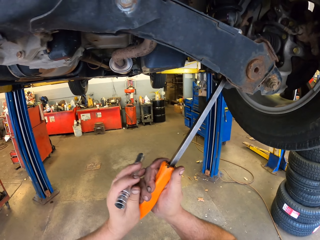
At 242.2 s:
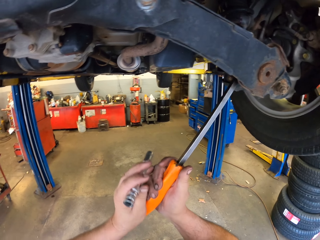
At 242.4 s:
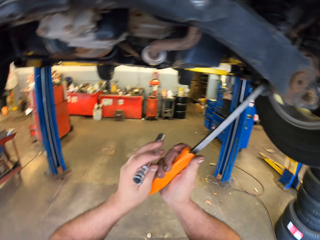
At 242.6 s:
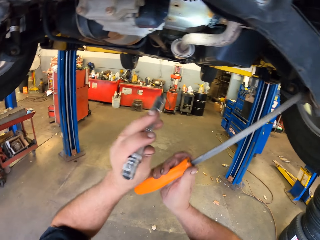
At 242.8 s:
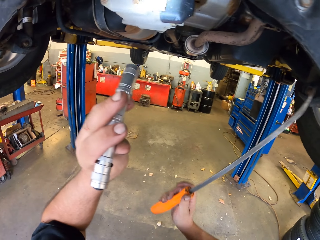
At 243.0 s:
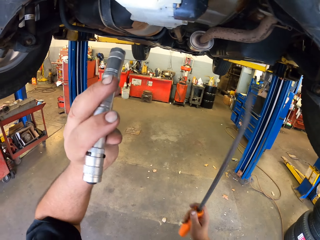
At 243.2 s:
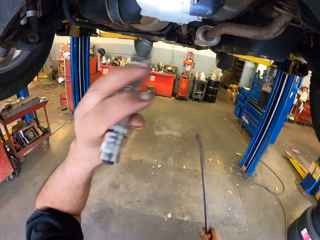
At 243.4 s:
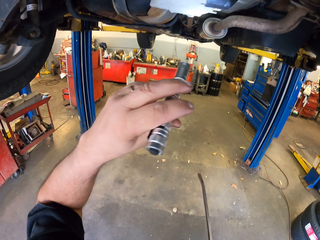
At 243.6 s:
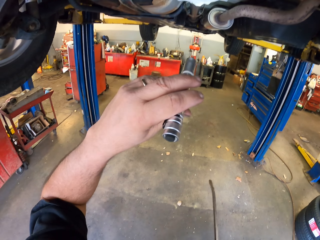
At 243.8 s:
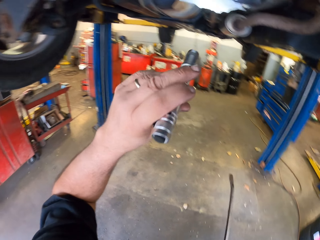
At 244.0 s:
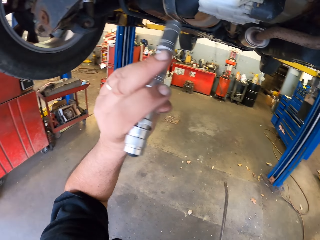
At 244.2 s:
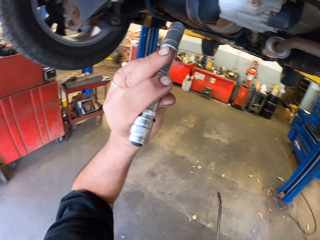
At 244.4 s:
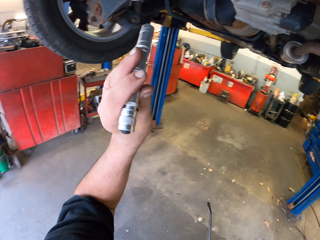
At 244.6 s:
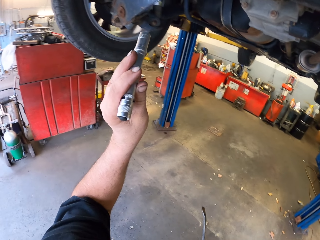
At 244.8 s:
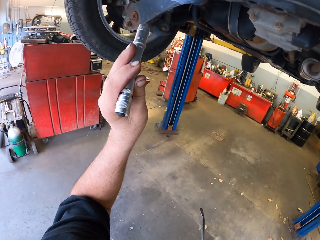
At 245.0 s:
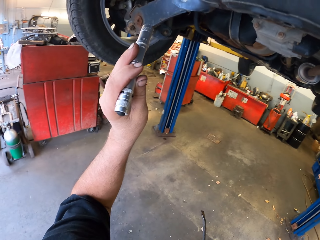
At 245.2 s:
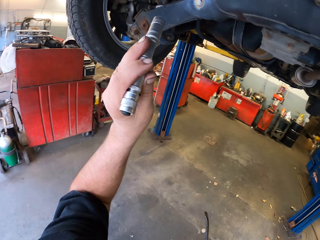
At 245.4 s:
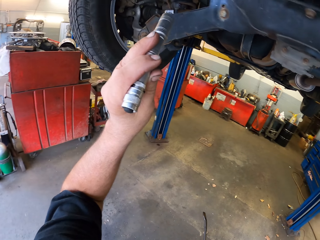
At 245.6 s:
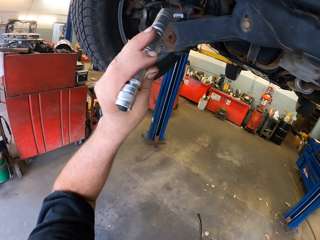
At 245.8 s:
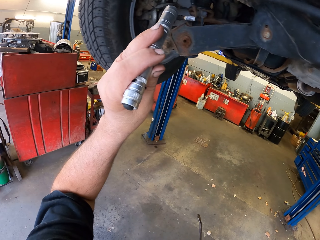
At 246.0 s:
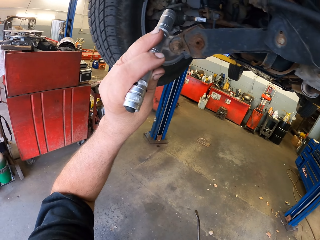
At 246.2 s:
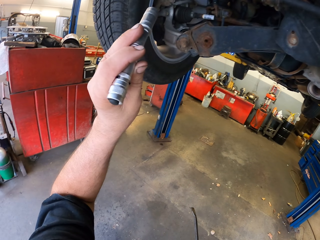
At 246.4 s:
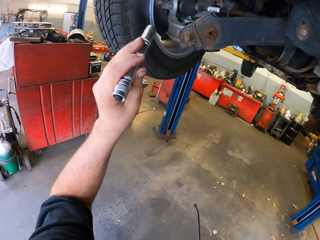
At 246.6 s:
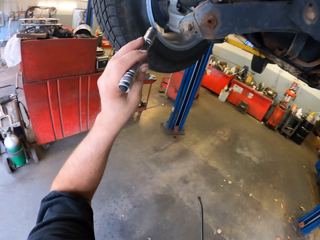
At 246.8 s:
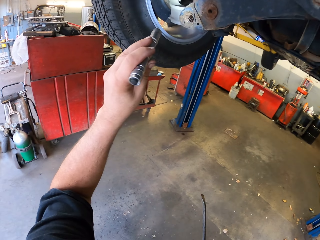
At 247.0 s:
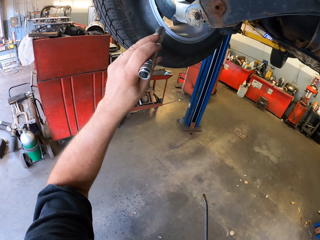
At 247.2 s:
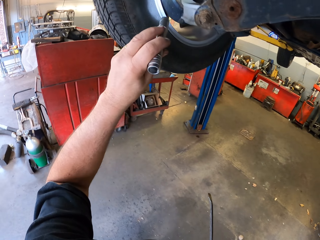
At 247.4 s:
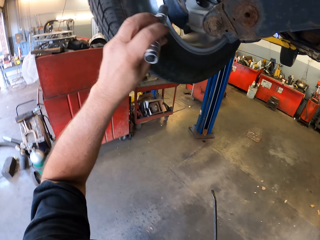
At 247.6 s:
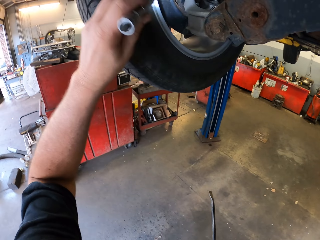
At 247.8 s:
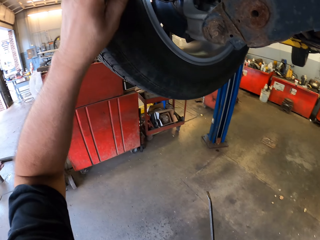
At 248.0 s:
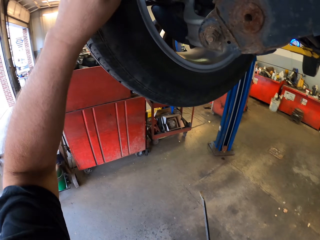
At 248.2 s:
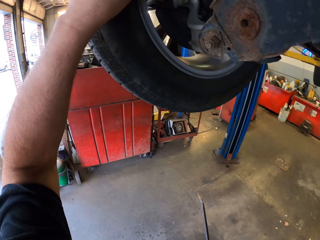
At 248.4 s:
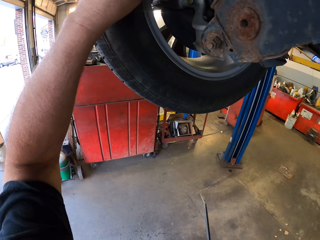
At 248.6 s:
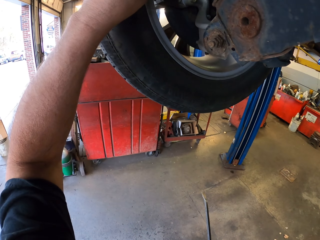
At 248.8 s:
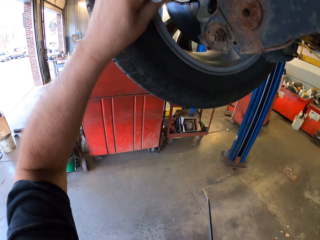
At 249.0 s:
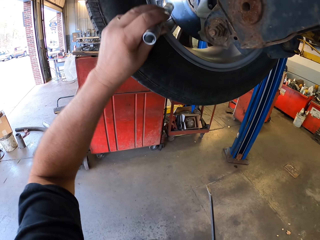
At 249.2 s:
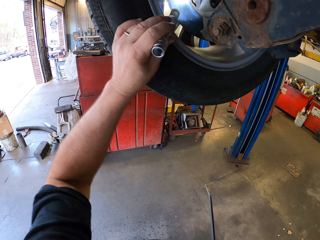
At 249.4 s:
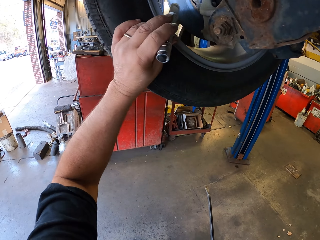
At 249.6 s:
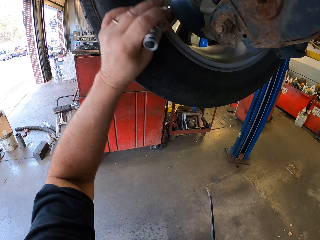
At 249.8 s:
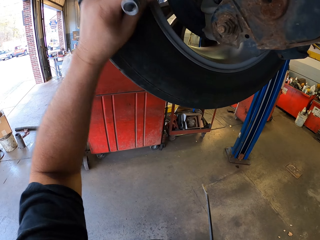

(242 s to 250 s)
The camera wearer holds the screwdriver. They look at the part of the car. They look at the wheel.

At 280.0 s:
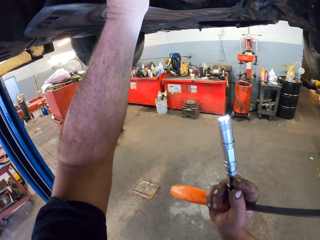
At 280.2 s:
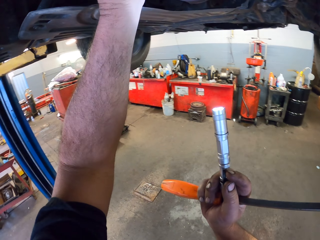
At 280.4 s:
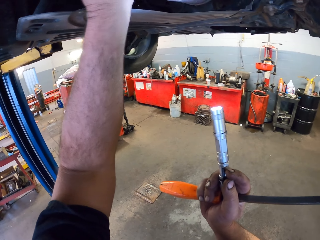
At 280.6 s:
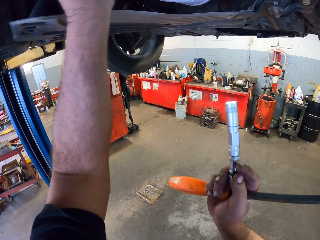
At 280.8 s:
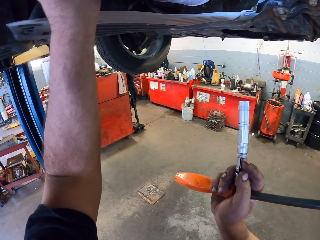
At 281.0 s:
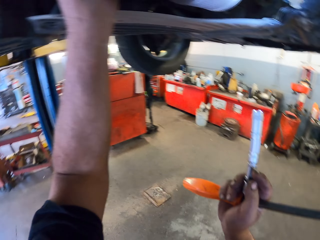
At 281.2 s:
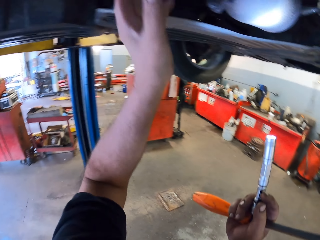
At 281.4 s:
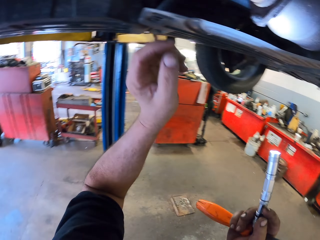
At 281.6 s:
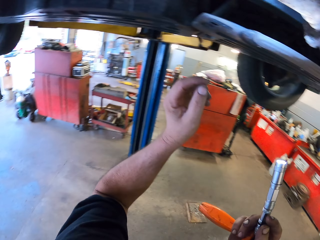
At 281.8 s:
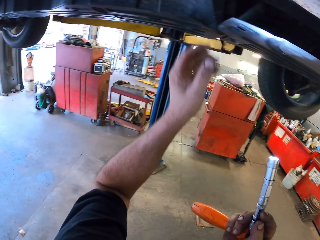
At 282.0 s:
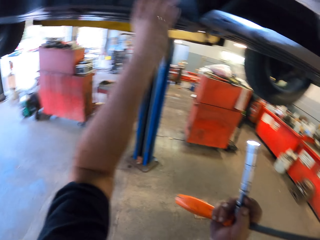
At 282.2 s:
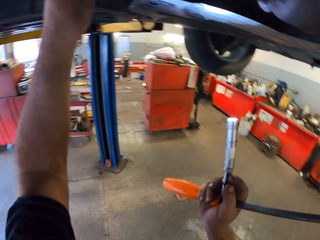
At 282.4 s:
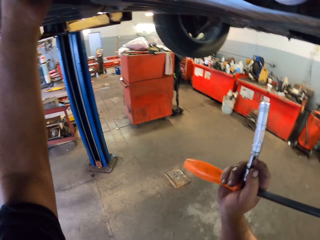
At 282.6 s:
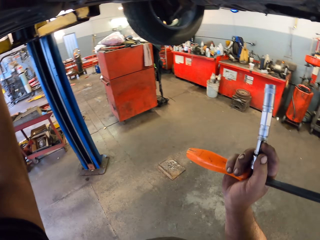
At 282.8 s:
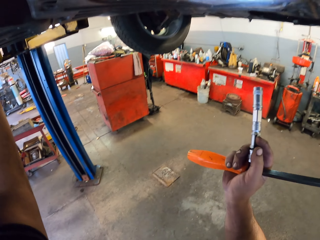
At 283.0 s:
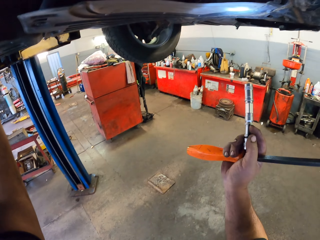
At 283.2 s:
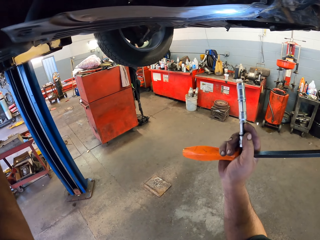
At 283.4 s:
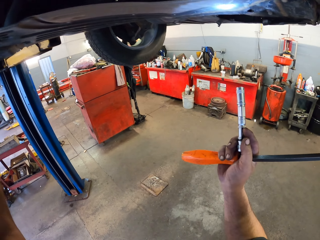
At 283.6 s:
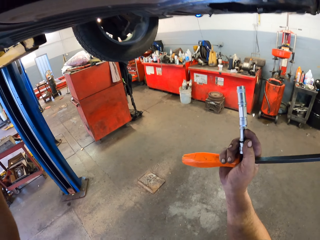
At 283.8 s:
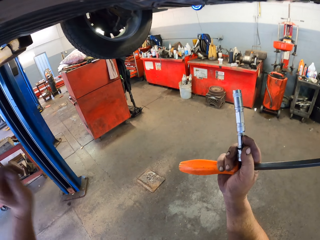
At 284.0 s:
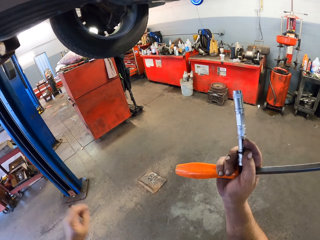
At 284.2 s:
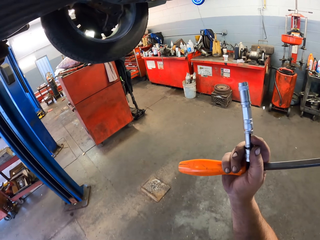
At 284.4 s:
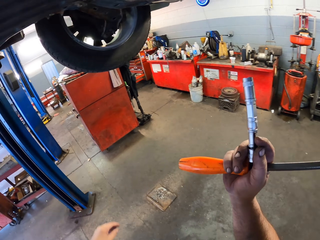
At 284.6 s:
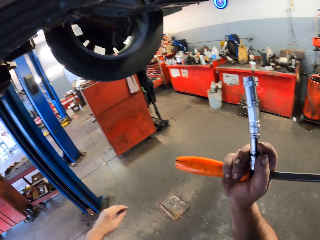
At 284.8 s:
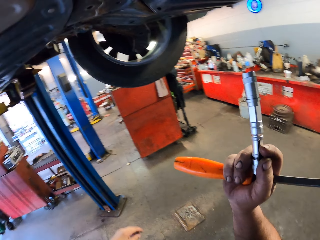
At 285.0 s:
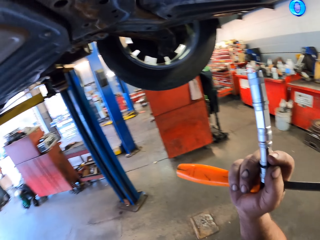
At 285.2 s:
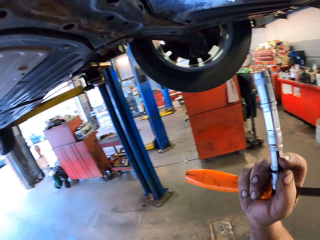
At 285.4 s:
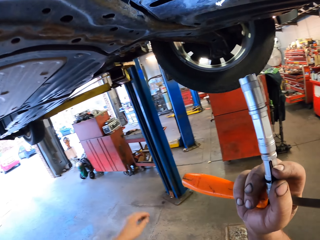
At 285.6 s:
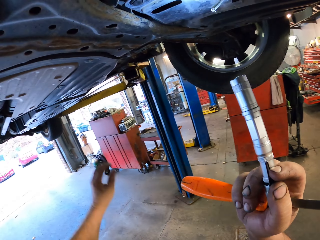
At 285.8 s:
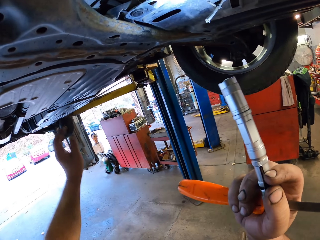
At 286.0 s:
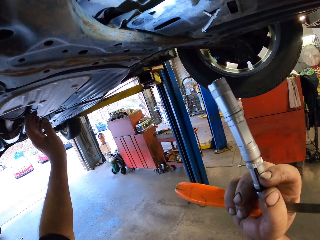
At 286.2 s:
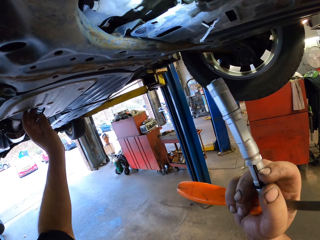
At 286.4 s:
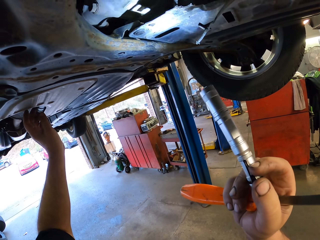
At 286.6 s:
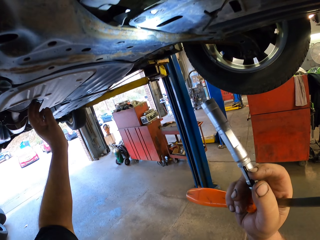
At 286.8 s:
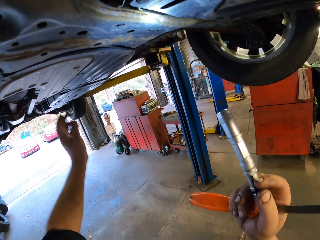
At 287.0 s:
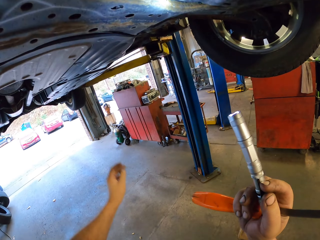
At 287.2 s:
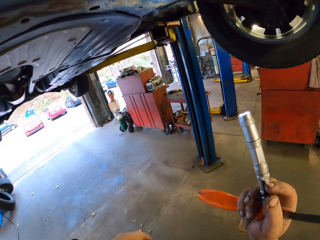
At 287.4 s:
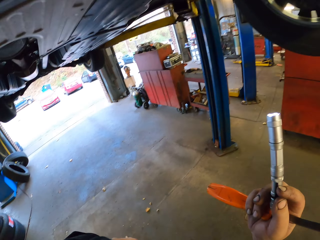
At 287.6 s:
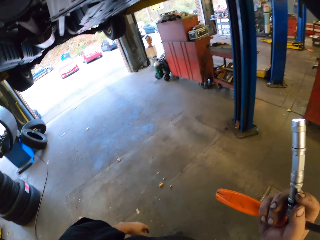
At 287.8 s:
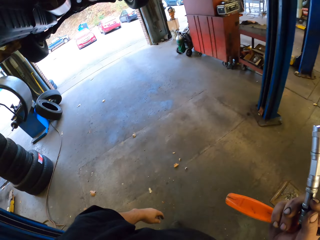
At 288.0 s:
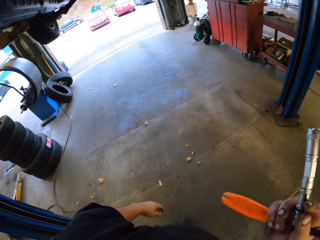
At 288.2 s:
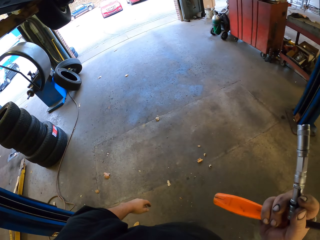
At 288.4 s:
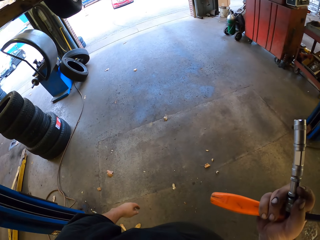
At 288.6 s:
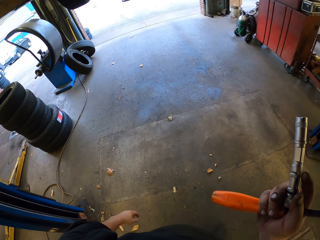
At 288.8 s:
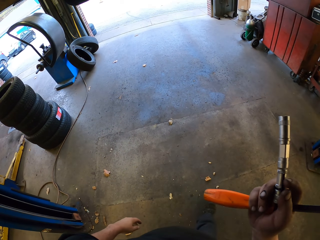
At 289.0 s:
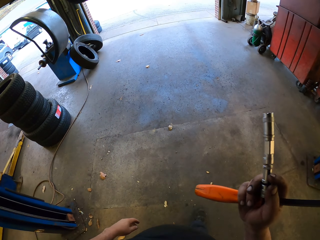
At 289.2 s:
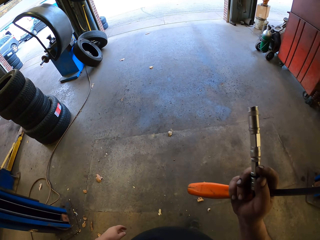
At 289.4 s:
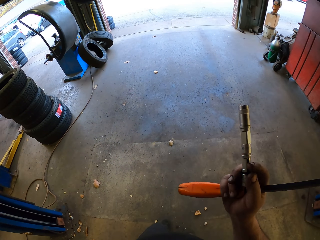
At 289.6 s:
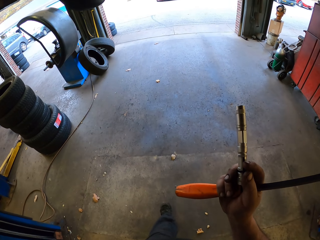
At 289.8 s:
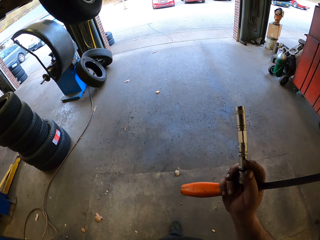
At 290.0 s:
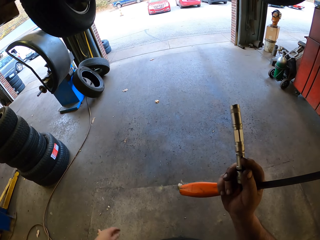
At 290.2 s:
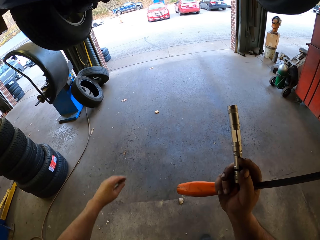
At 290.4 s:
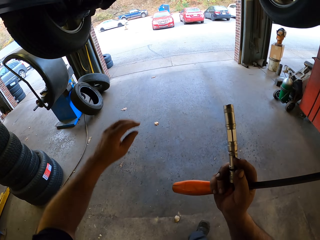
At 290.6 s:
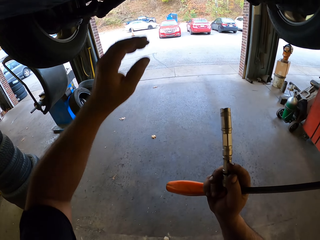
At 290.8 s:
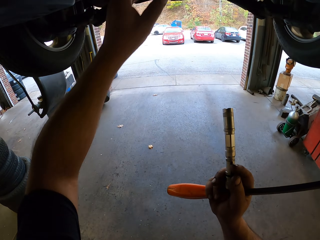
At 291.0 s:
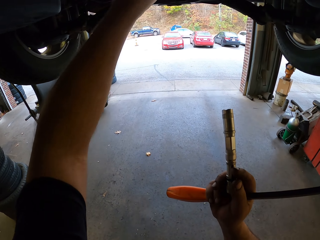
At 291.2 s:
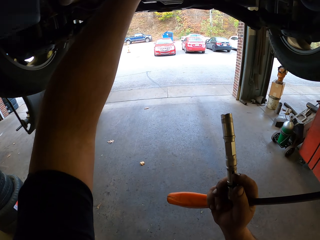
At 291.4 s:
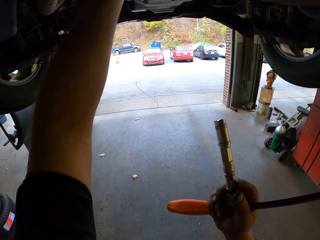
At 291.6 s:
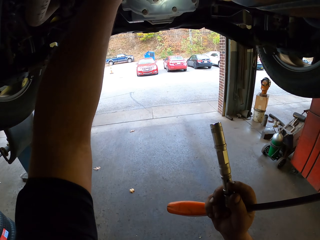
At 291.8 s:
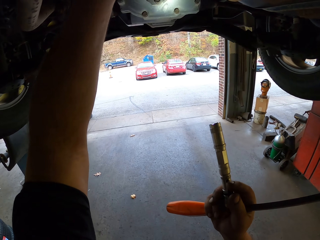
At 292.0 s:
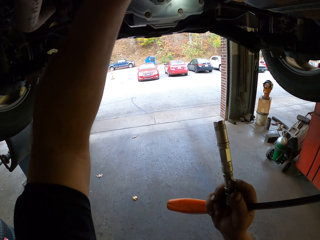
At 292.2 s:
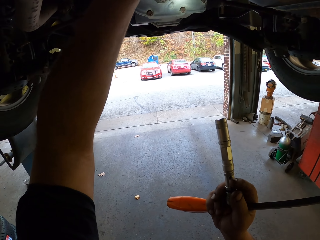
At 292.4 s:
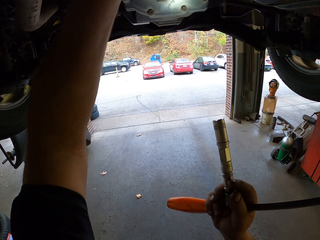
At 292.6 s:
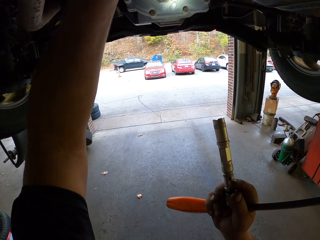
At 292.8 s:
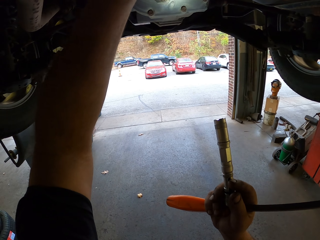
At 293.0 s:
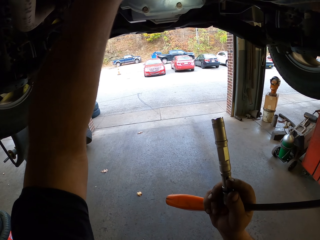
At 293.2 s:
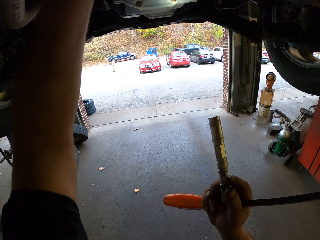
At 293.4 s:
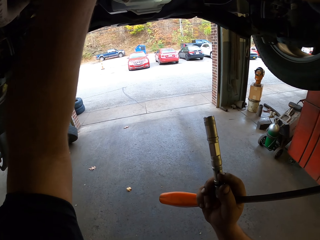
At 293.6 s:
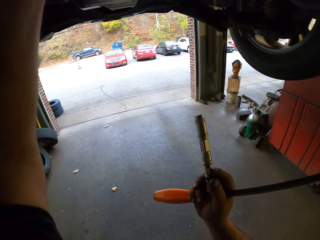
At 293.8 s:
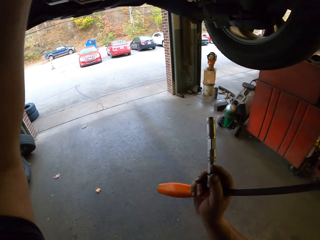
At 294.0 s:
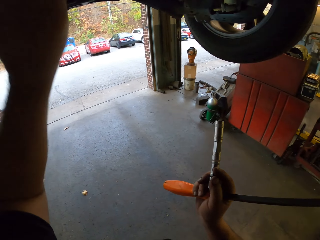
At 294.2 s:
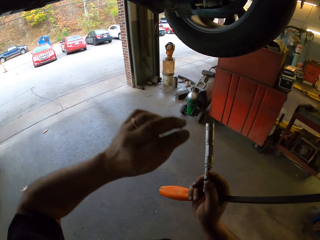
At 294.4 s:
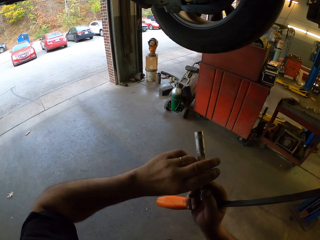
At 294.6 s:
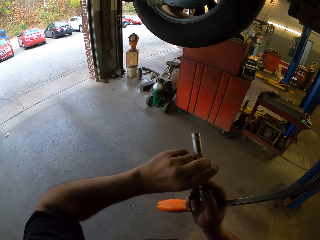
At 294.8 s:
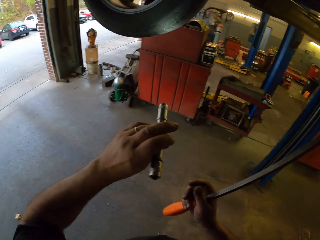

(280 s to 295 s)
The camera wearer holds the torch. They touch something with the hand. They look at the part of the car. They touch the car. They look at the car. They walk under the car. They touch the car.
